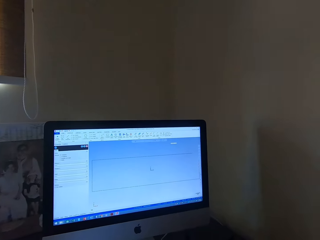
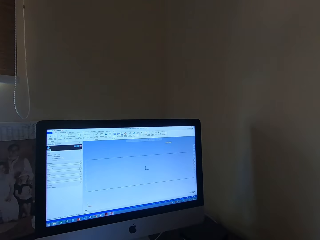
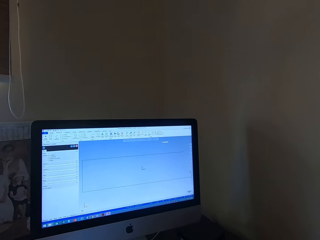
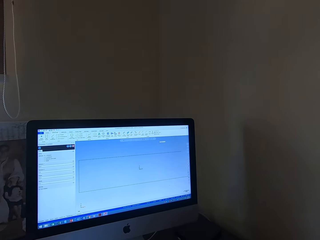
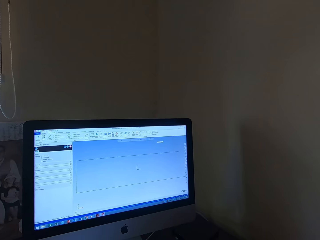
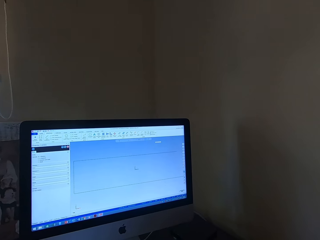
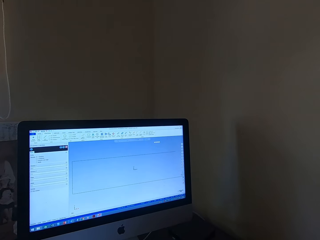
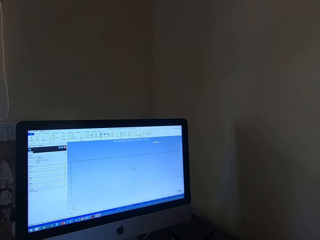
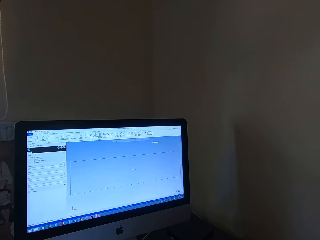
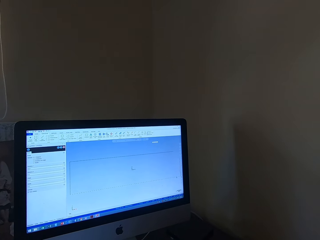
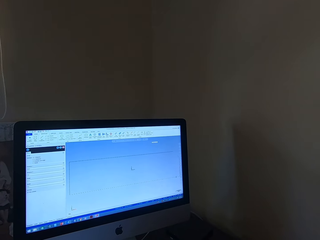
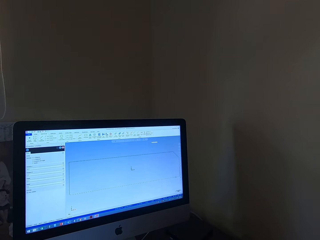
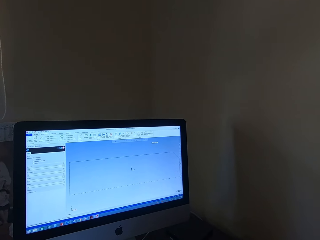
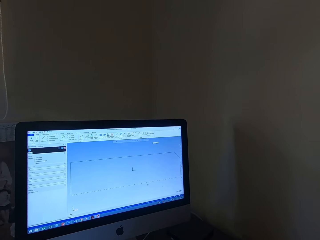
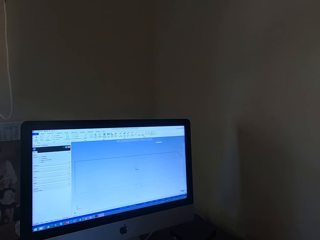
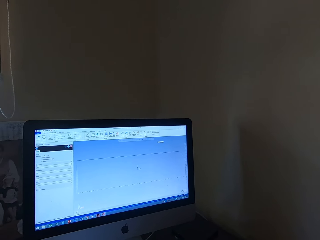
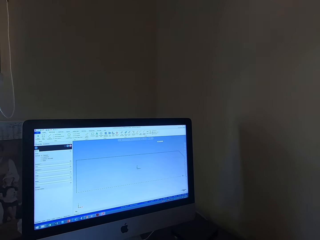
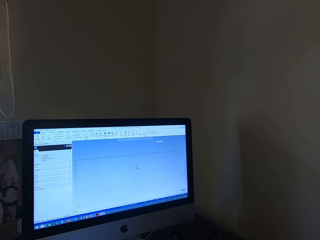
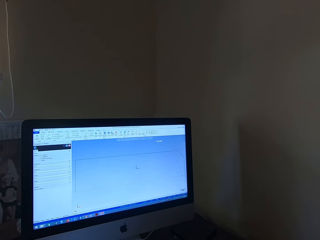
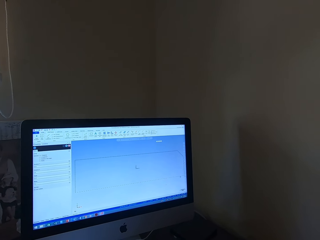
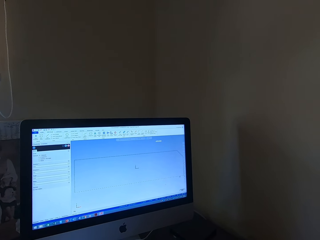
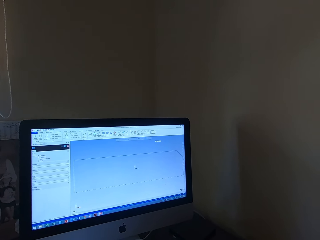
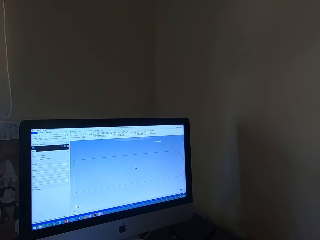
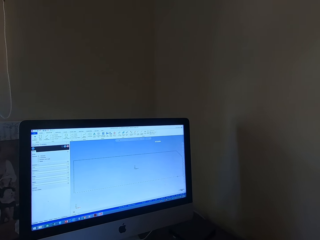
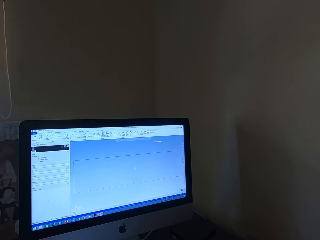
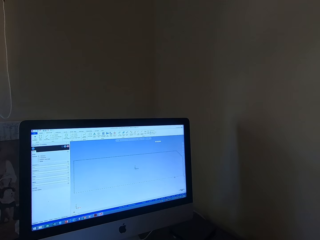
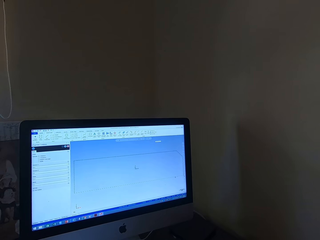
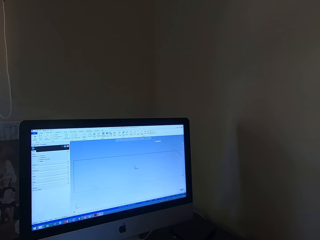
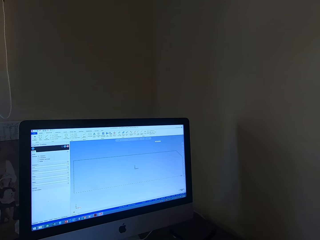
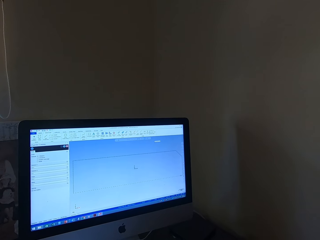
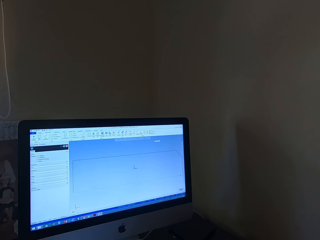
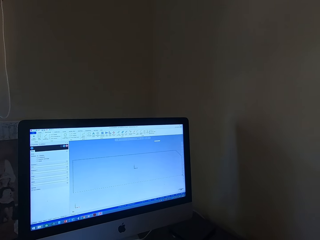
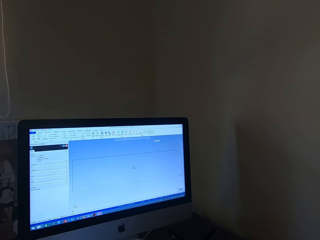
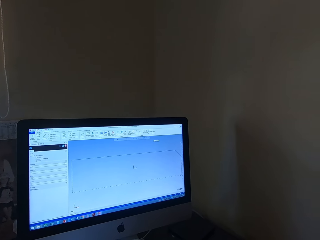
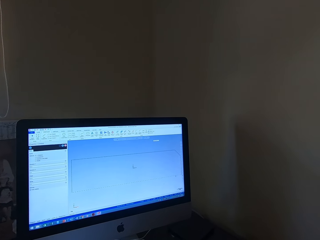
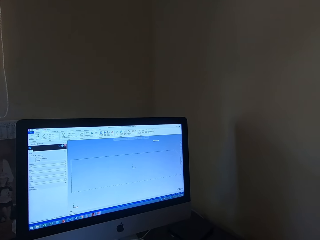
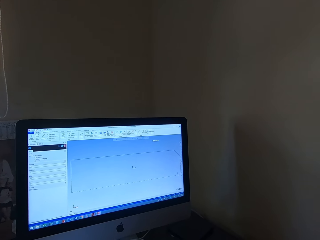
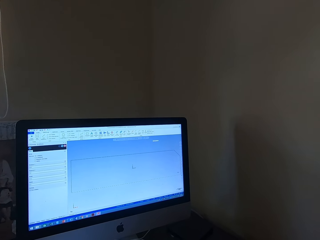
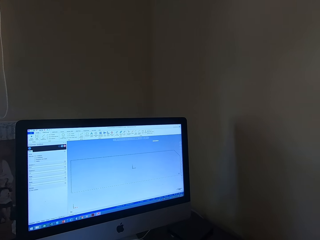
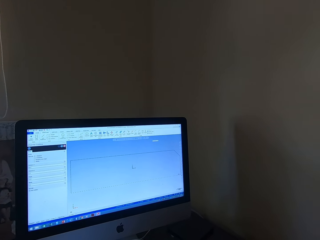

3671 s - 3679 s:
The camera wearer clicks on a mouse.

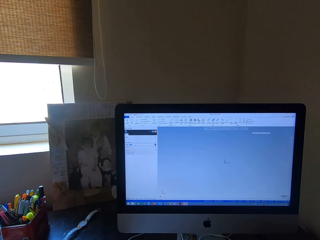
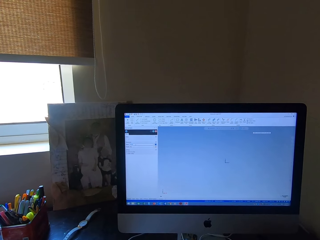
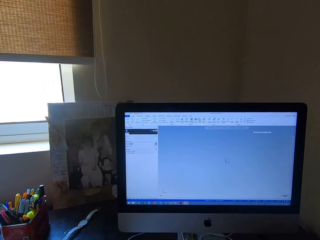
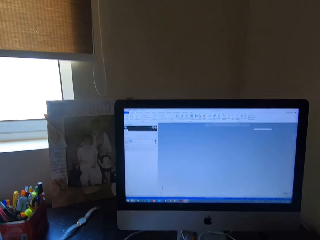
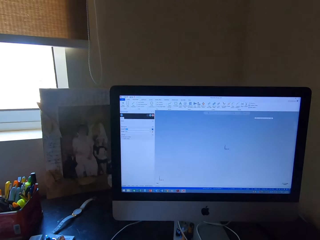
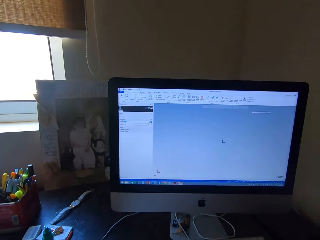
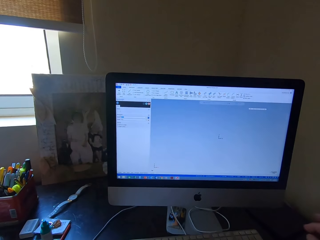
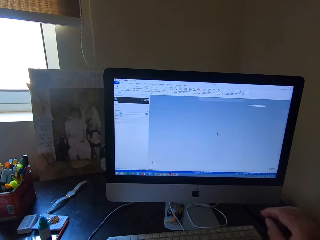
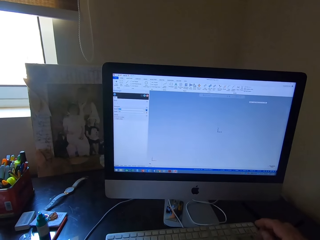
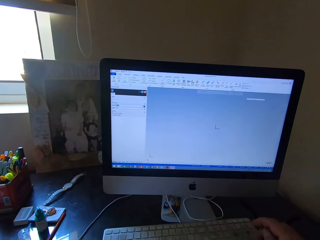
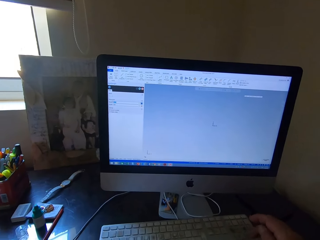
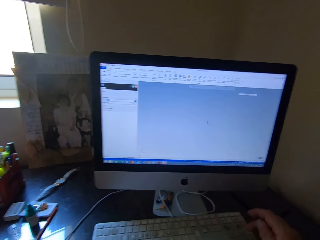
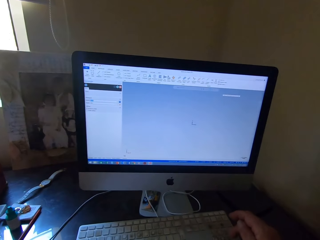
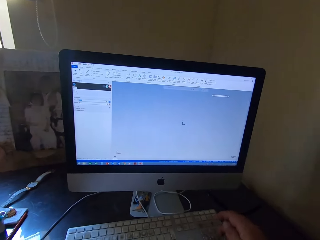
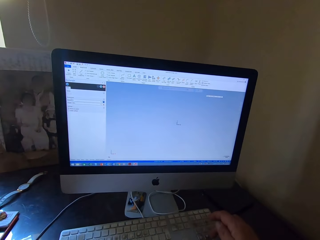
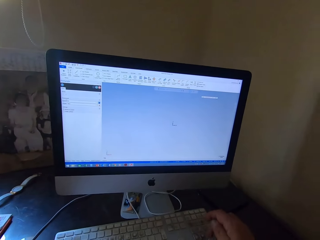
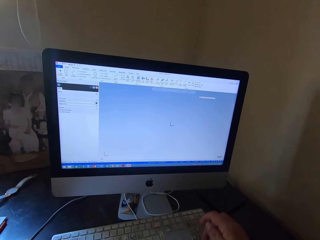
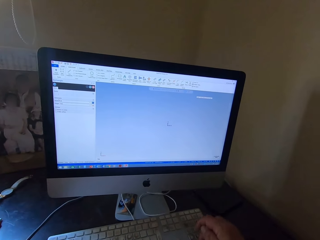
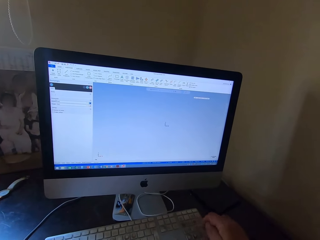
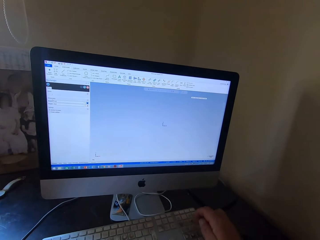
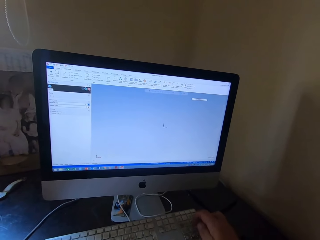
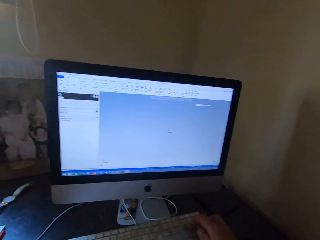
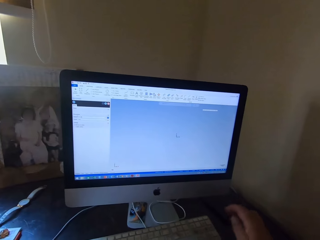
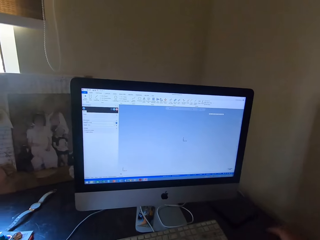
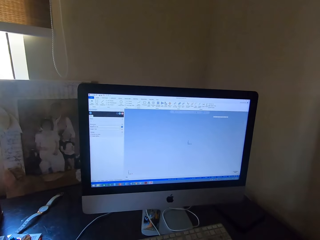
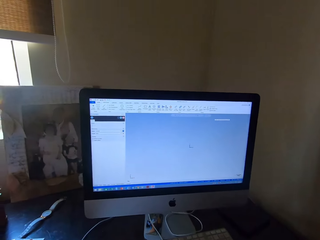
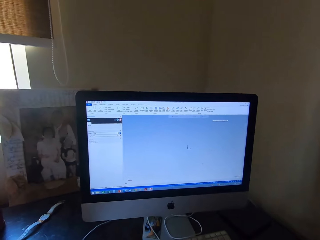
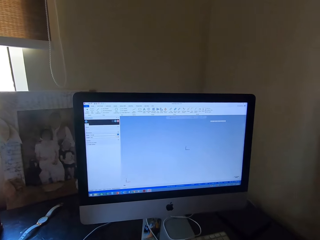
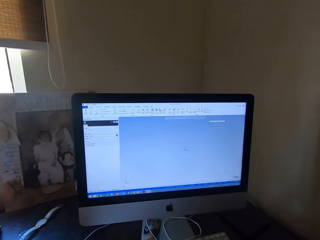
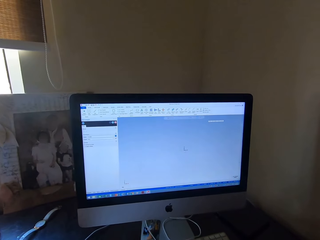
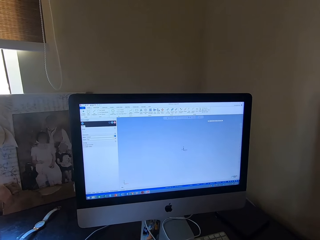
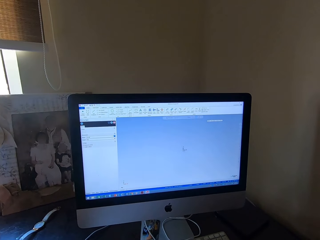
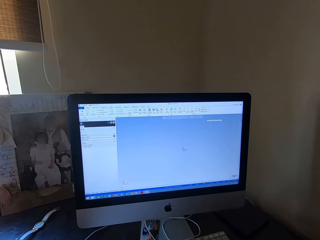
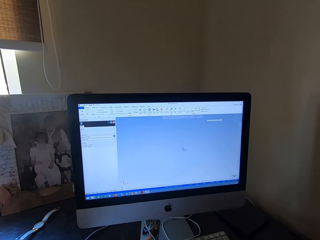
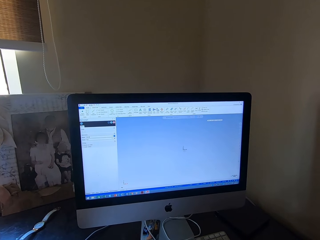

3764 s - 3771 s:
The camera wearer taps on the keyboard.

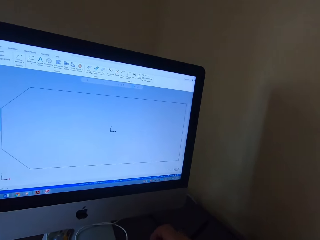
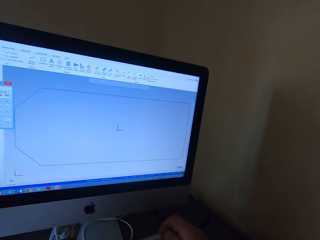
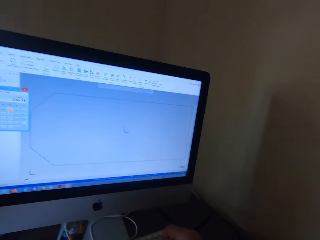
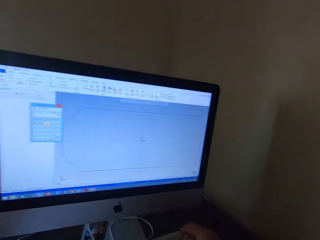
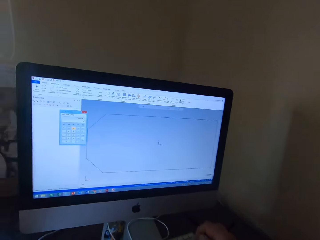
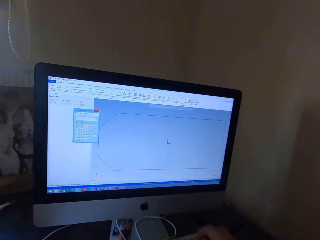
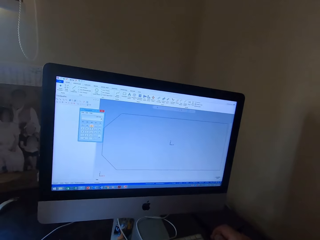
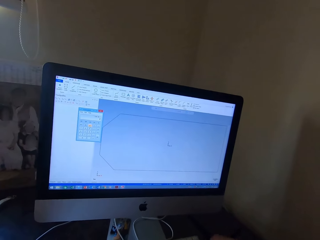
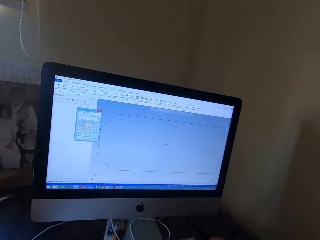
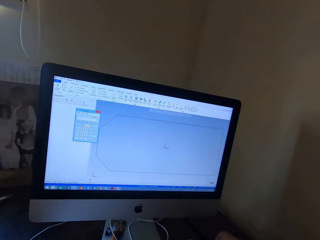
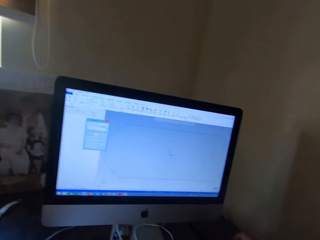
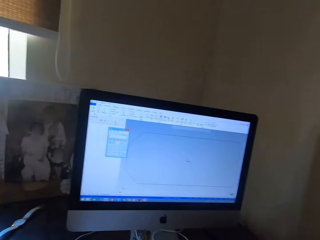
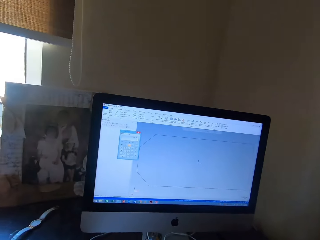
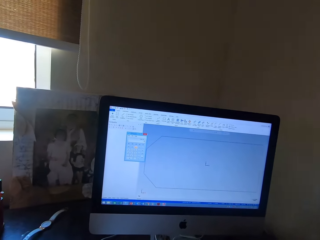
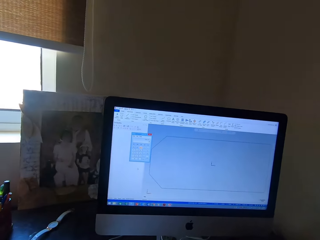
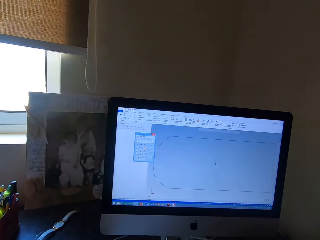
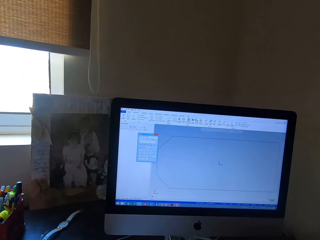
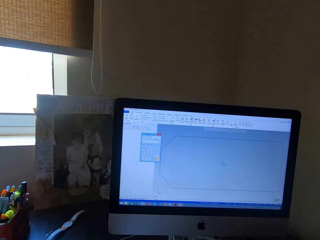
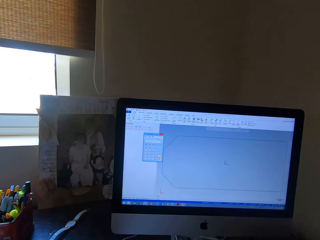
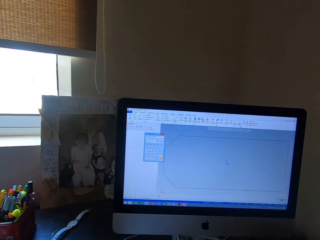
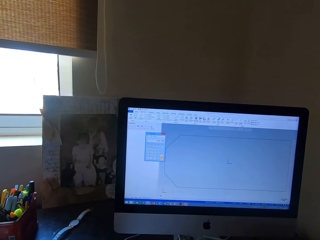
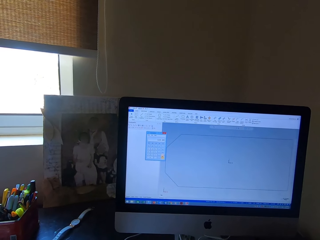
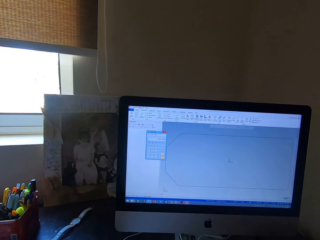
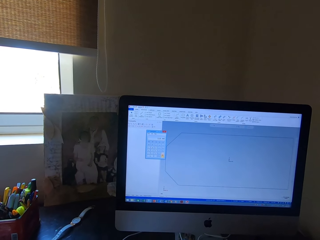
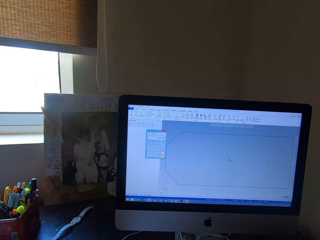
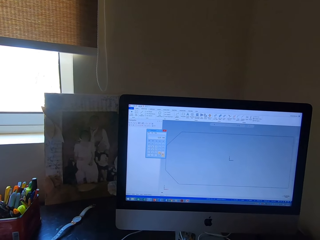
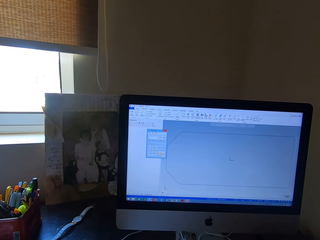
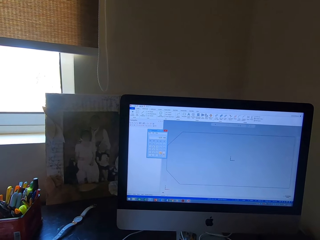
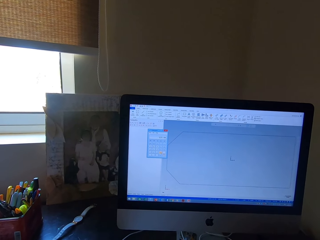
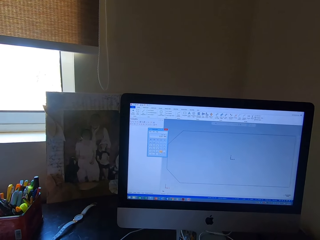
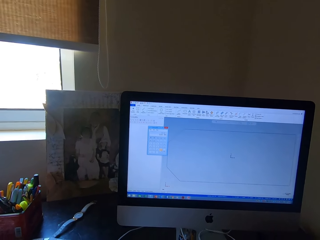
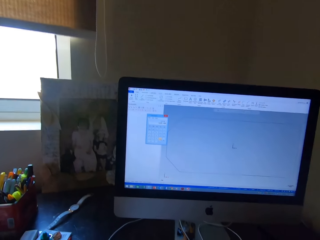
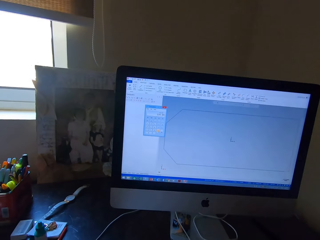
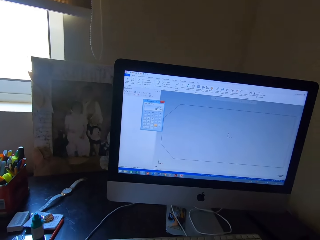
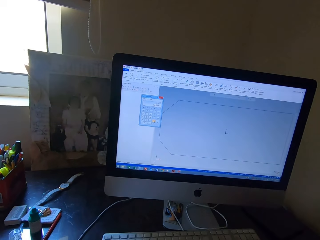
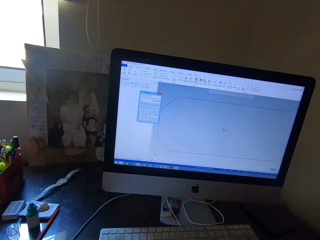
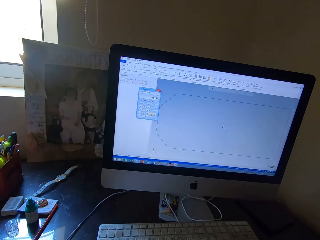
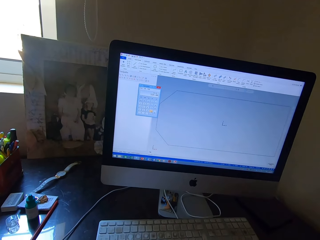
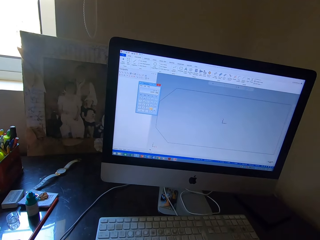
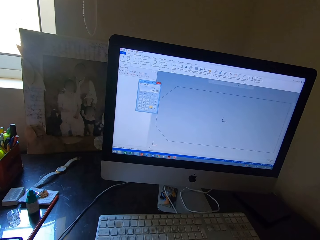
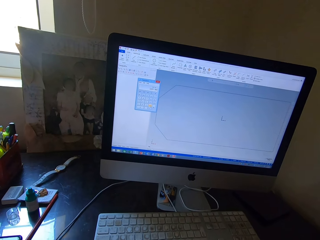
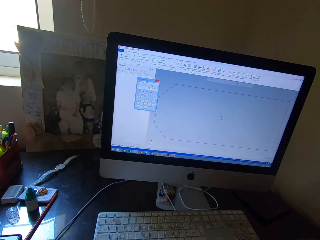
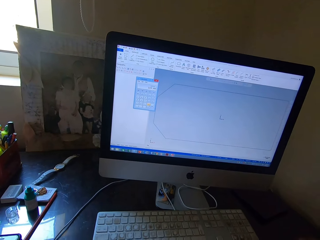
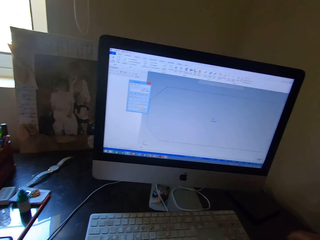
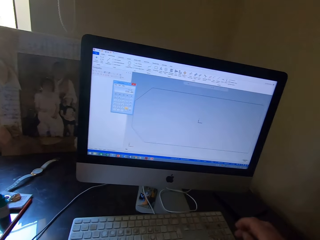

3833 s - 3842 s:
The camera wearer types on the computer keyboard. They stare at the computer desktop.
